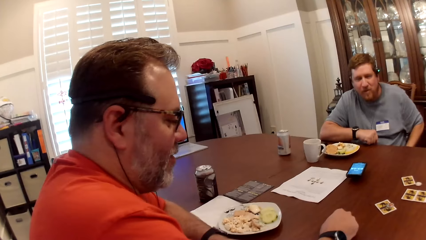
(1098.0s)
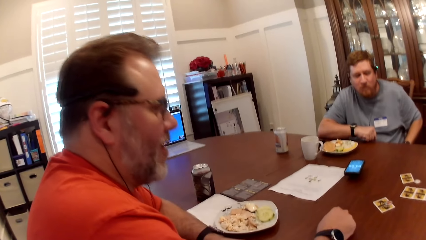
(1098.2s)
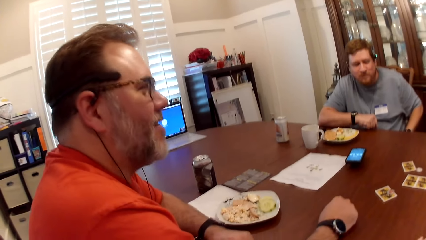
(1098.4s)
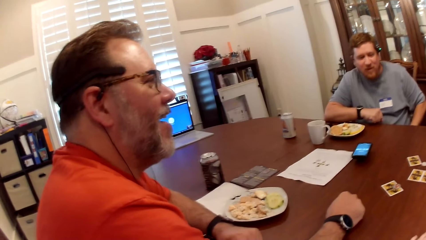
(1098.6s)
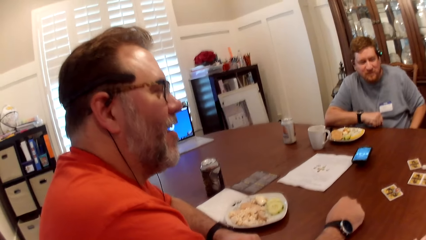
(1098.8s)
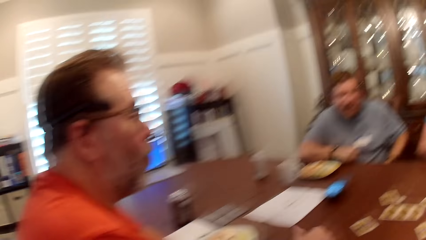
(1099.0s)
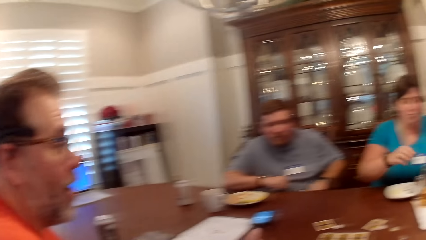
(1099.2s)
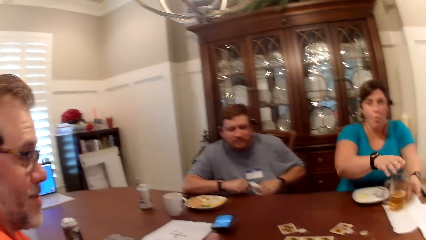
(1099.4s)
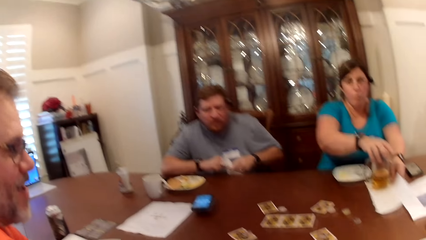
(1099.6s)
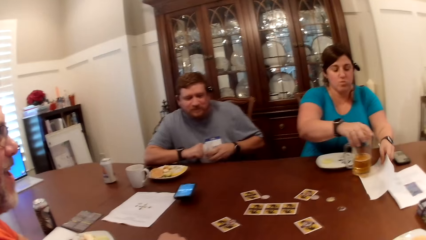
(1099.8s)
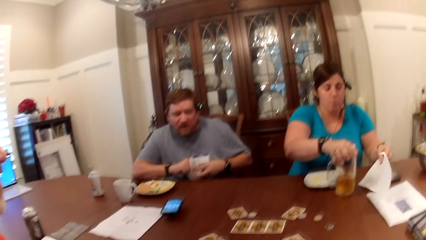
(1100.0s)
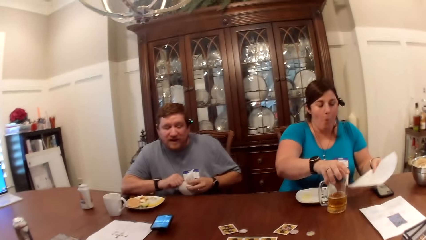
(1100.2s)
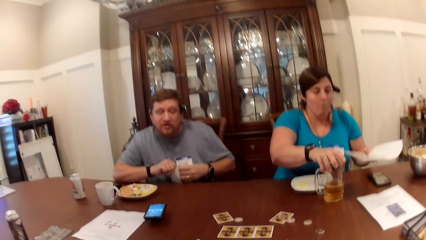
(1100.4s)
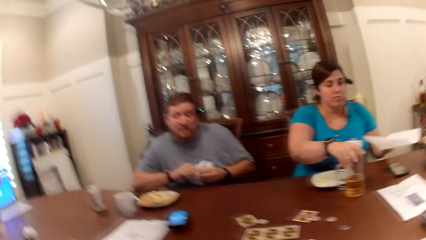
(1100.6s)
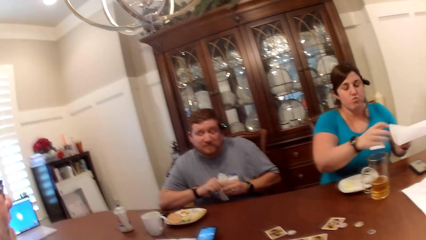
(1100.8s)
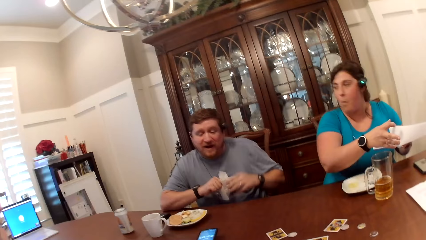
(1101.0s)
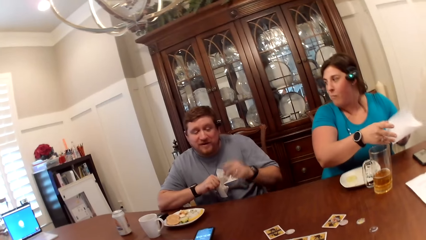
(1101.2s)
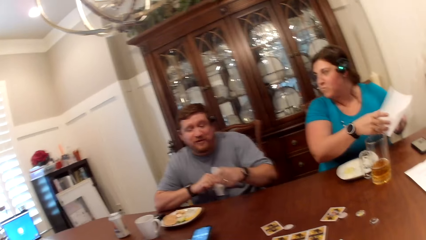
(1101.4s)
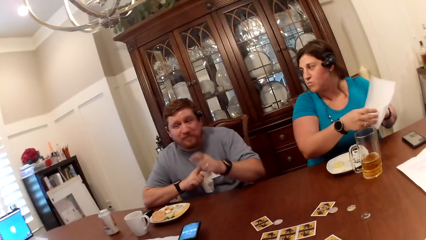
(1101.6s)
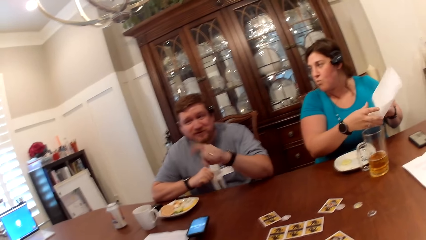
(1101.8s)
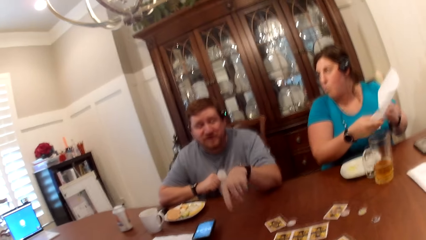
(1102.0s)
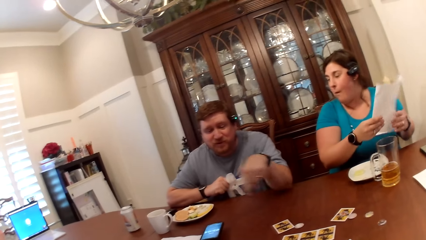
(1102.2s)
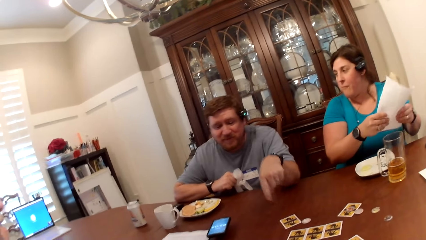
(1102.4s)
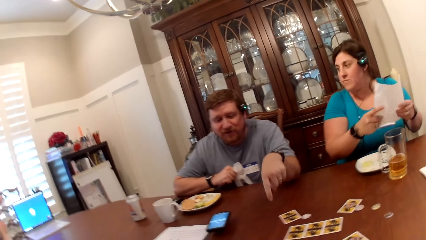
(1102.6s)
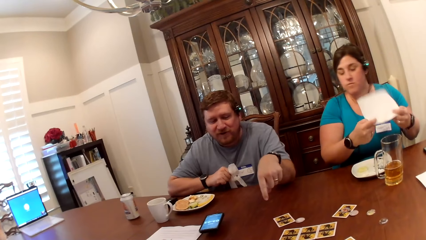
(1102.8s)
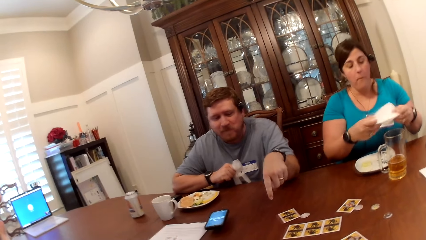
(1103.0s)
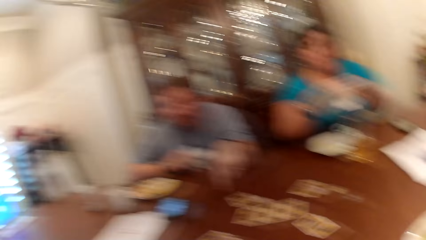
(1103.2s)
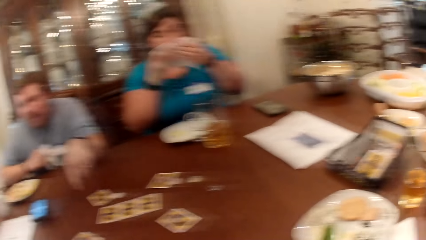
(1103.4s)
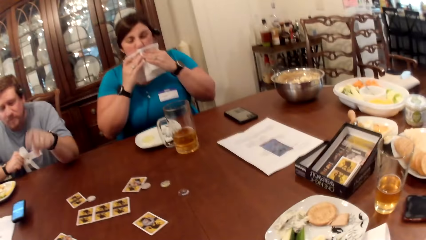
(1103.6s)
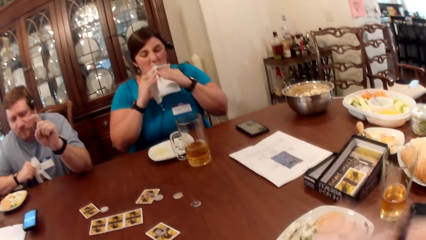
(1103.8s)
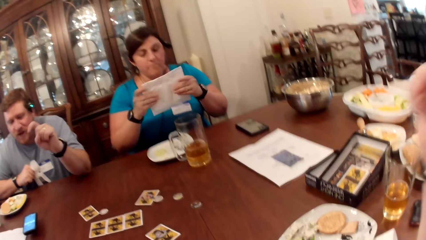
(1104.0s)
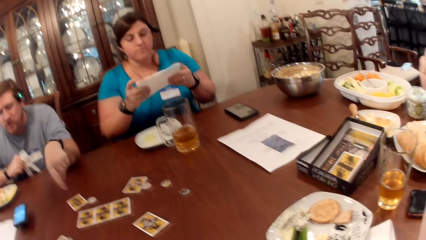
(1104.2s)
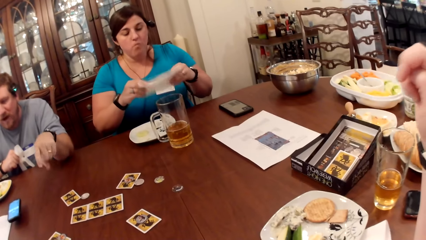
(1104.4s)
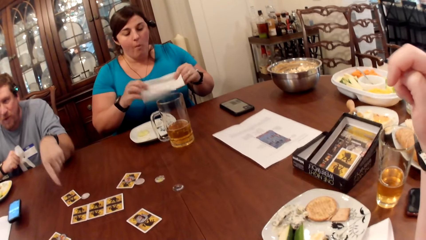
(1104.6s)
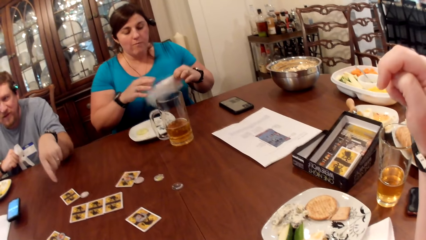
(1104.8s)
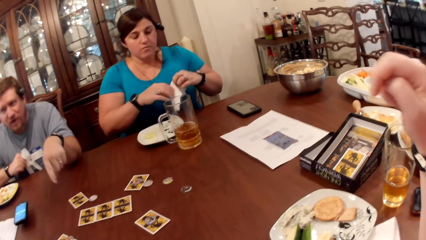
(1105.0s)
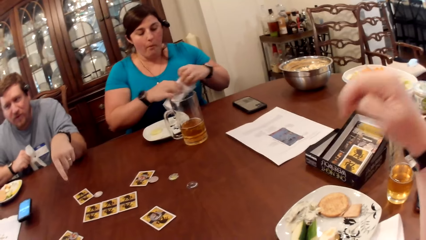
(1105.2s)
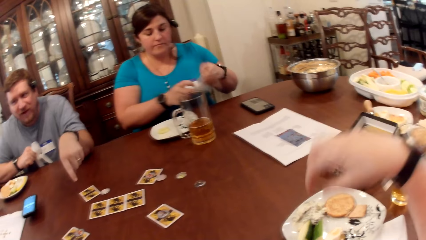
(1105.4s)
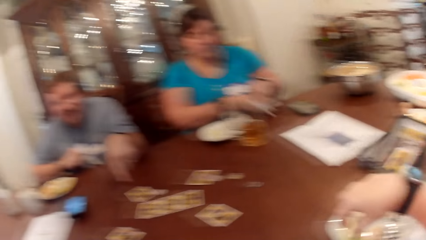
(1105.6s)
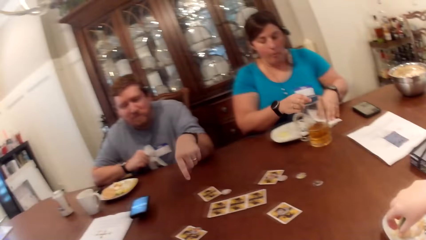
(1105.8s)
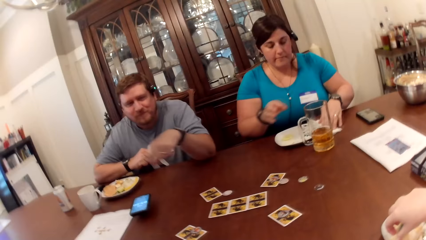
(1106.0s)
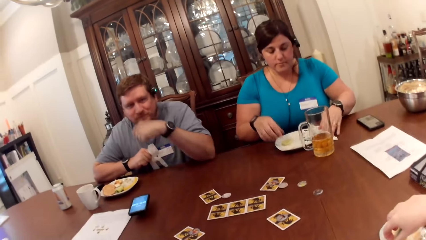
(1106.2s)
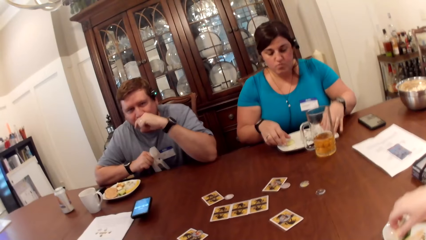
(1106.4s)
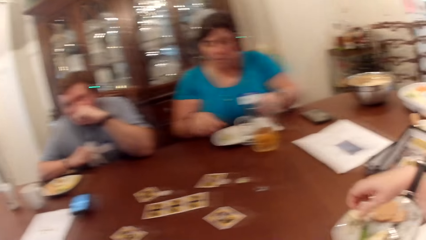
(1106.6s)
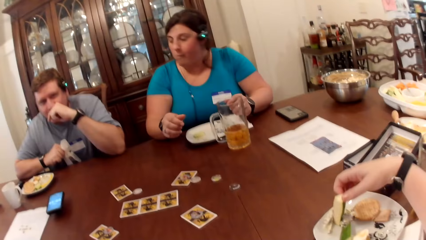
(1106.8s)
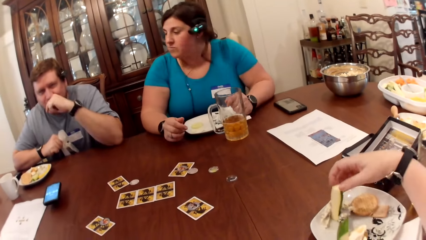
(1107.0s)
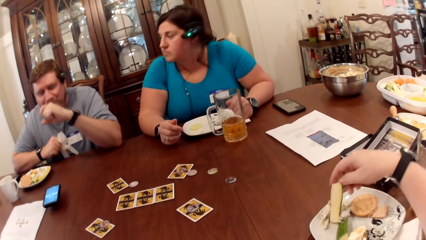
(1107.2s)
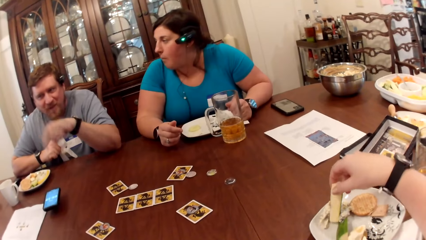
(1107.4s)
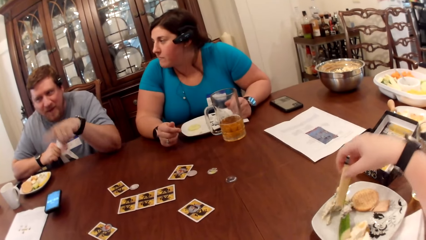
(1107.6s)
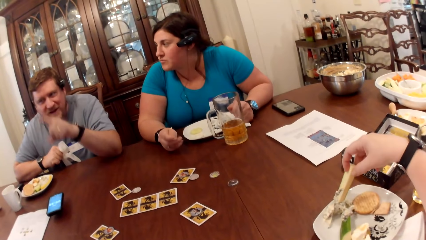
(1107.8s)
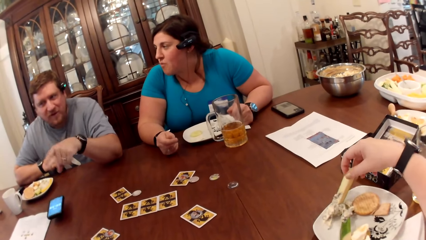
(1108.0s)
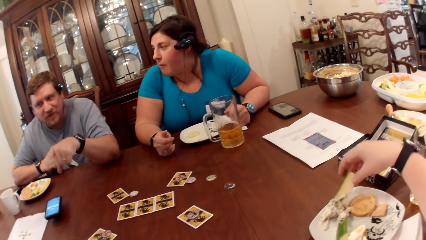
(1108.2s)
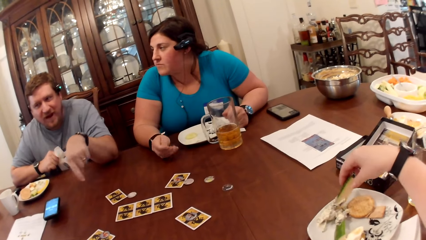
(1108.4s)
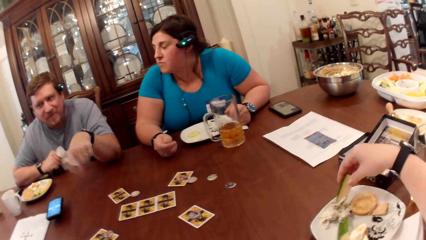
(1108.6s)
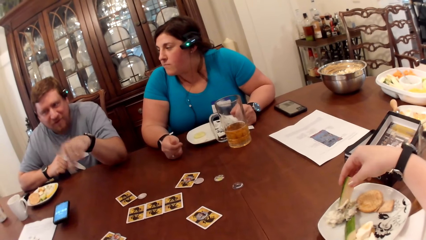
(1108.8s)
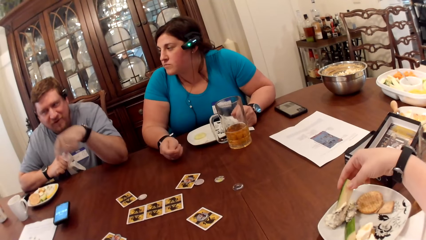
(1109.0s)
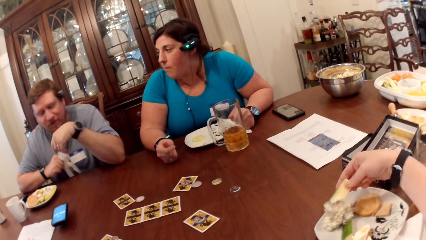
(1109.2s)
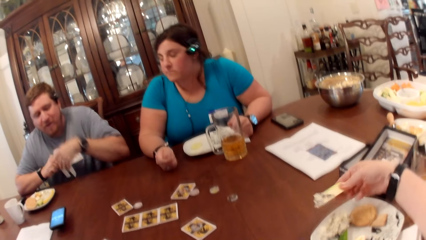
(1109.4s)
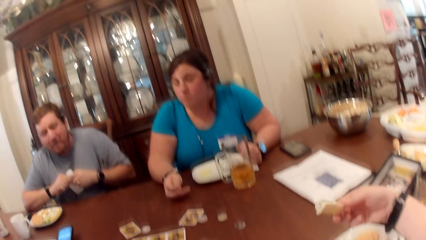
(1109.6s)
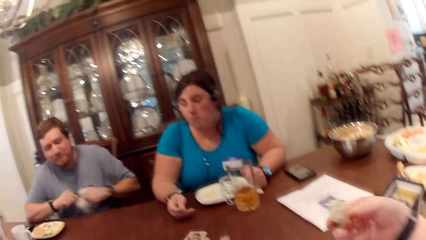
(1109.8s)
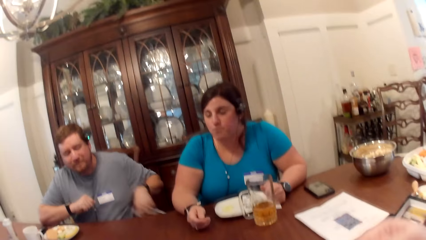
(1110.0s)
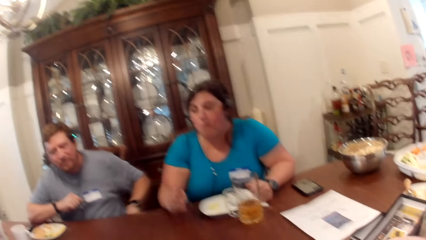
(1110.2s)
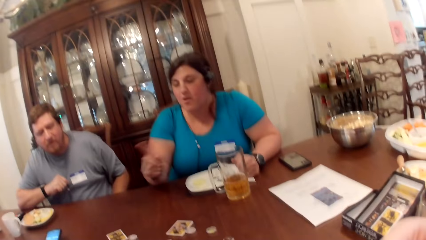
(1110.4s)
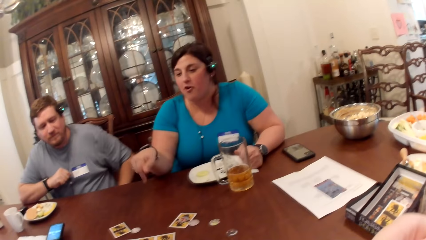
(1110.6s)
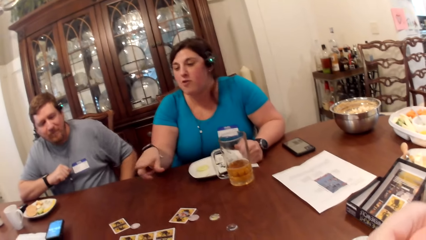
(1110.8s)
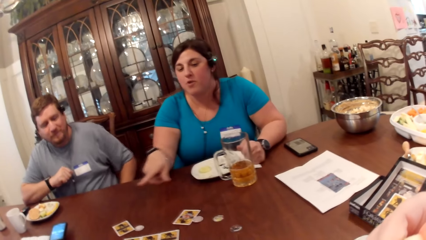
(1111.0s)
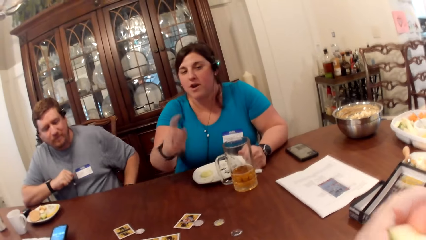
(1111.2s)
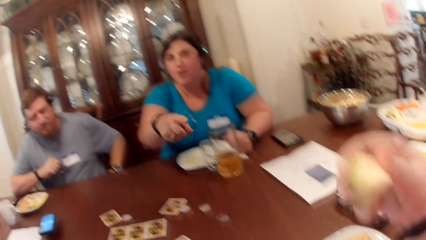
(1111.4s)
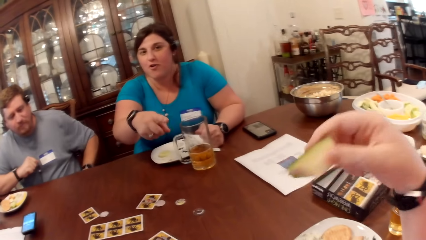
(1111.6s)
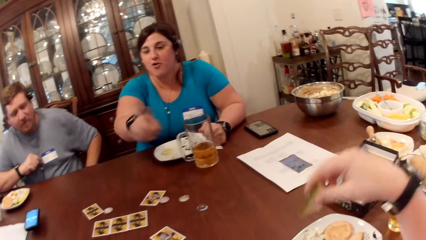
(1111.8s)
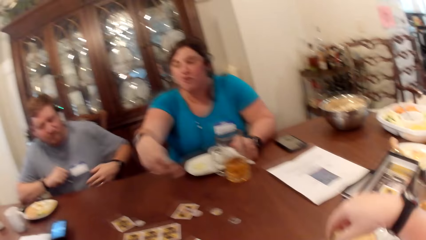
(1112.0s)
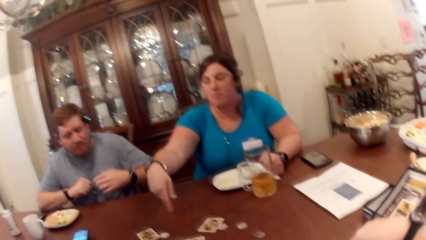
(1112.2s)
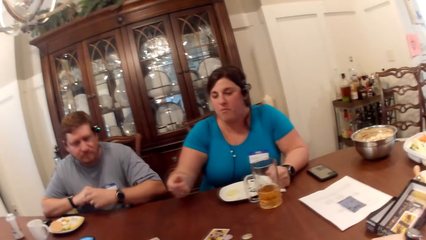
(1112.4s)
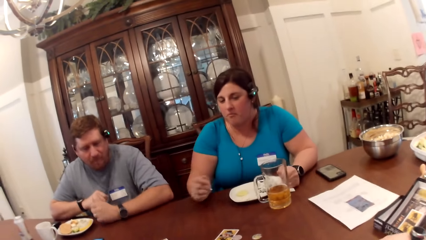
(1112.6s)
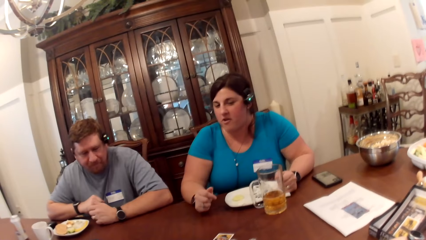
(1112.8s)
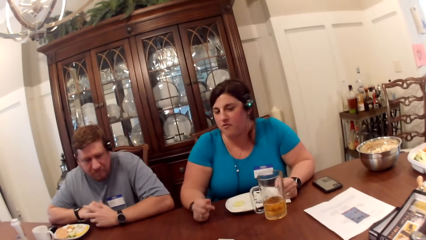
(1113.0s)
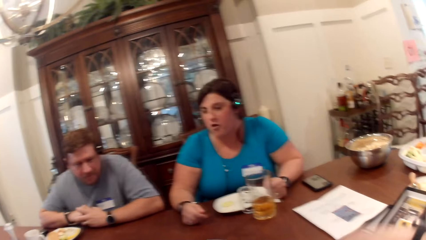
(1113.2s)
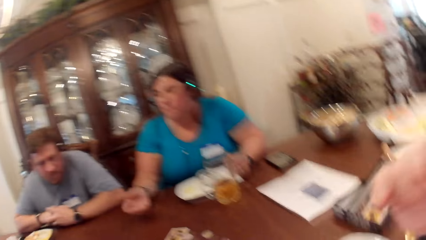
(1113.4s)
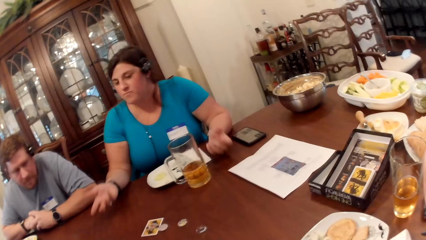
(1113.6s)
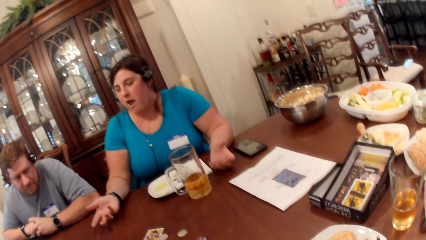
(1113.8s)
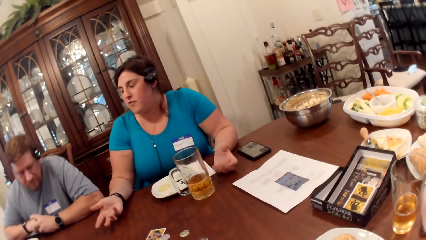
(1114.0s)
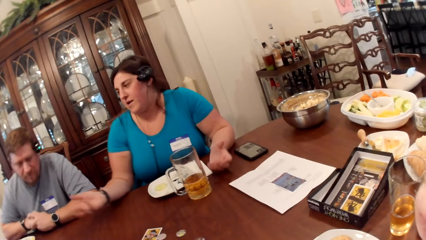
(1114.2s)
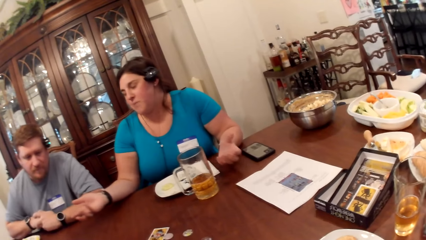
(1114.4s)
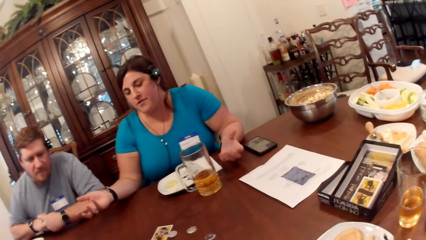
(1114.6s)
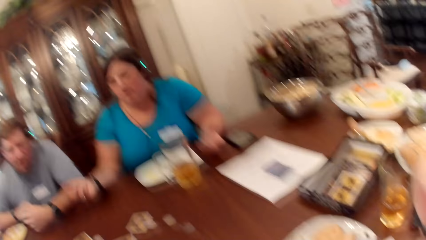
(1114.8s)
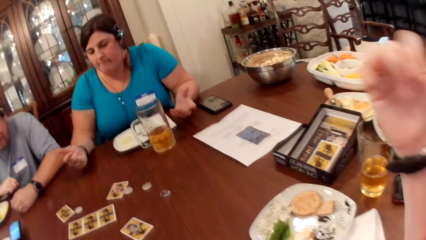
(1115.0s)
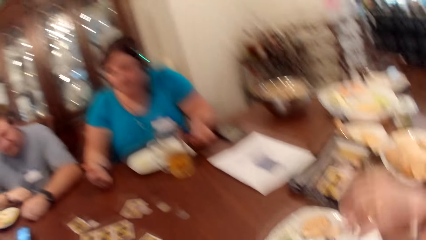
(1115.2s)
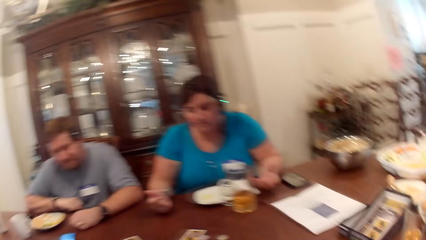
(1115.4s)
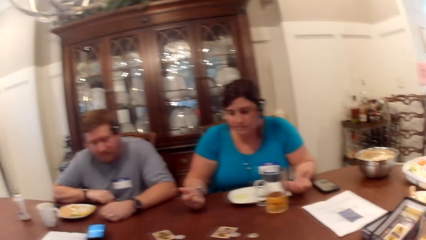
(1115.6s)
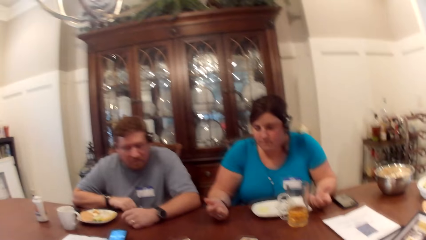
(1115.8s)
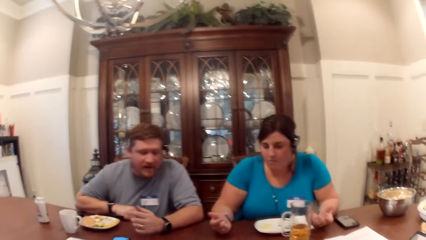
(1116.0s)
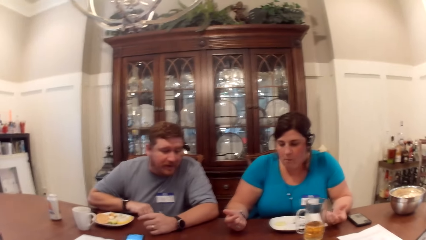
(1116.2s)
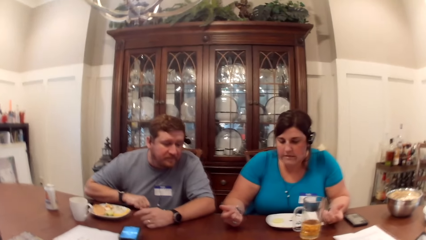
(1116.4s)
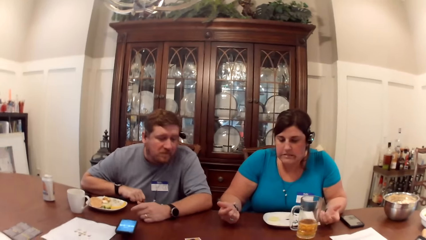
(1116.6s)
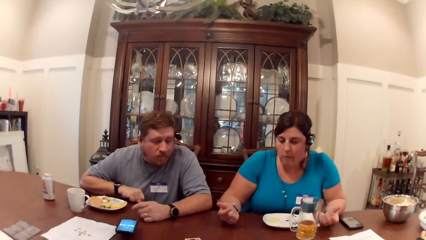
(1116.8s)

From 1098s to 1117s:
The camera wearer dialogues with a man. A woman lifts the cup with her right hand. She lifts the paper towel or serviette with her left hand. The woman drops the cup on the table with her right hand. Another man converses with the first man. The woman folds the serviette. She wipes her mouth with the paper towel in both hands. The camera wearer picks food from her plate with her right hand. The other man holds a paper towel with both hands. The camera wearer eats food with her right hand. The other man drops the paper towel on his lap with his left hand. The woman converses with the first man.
